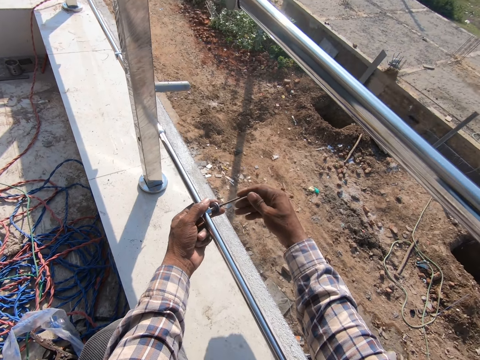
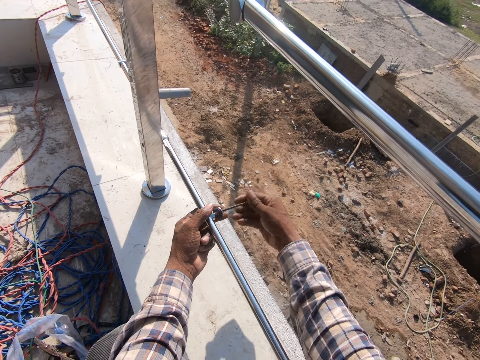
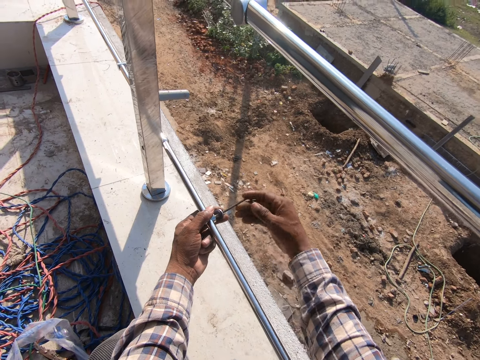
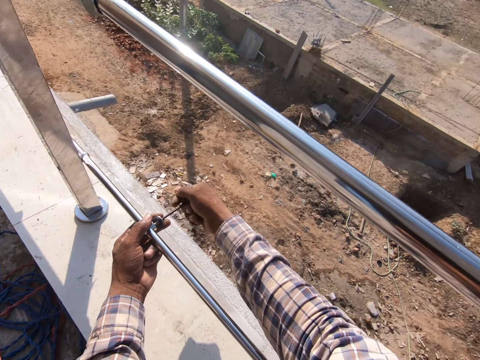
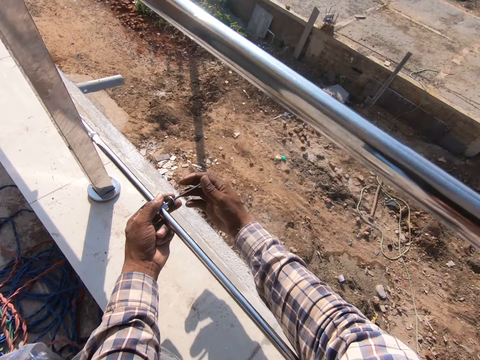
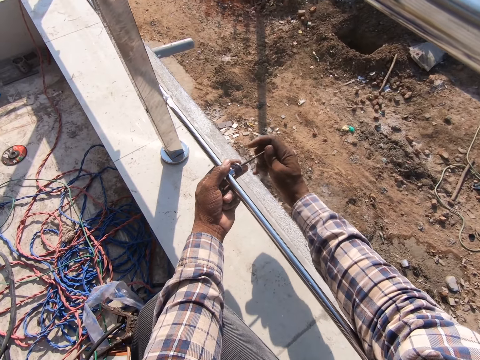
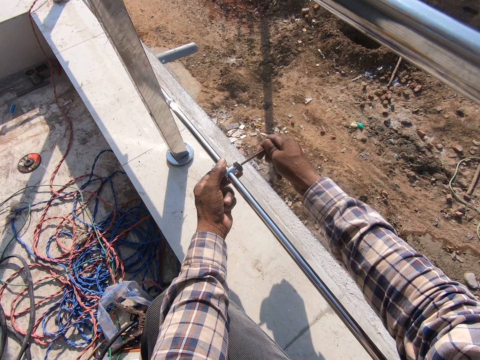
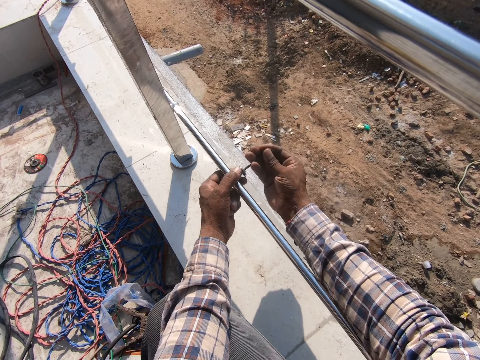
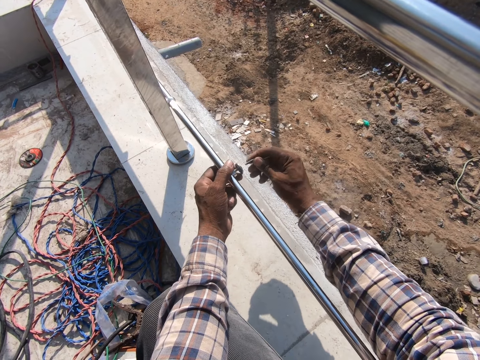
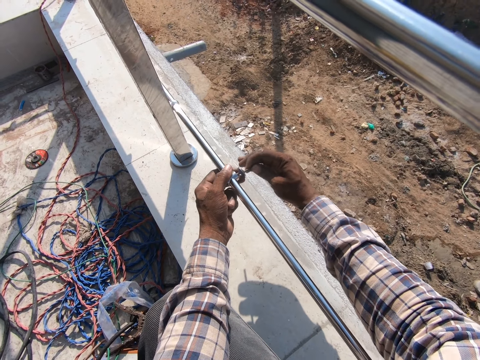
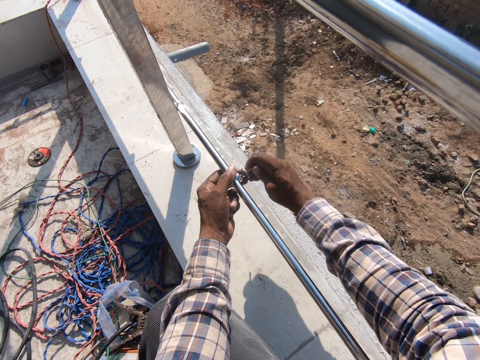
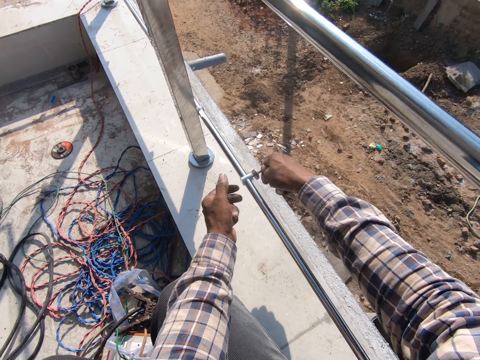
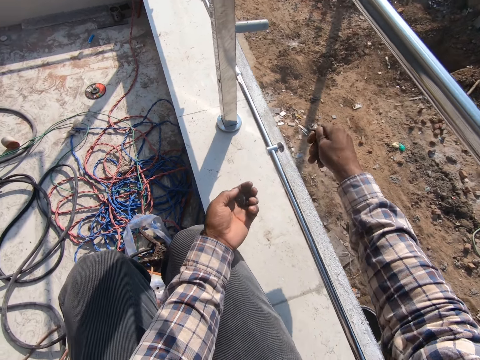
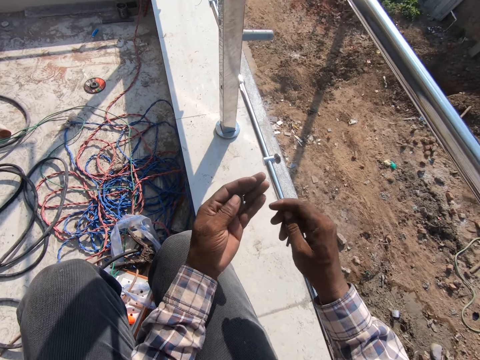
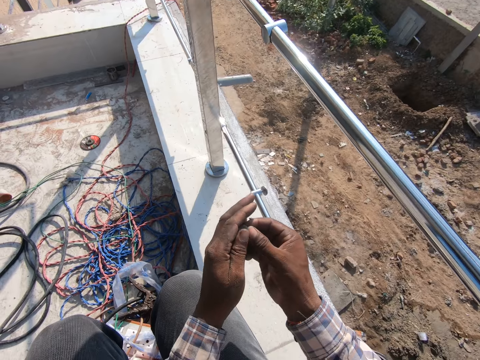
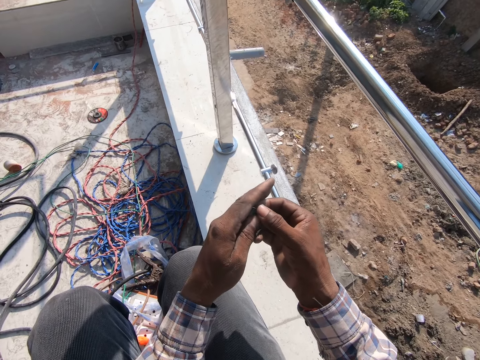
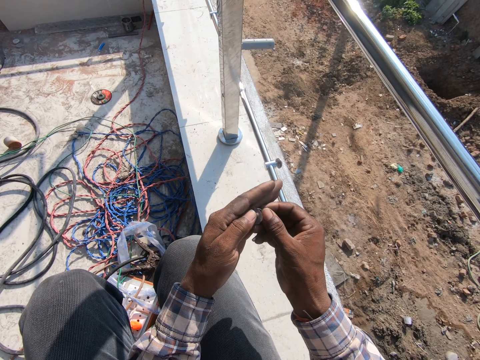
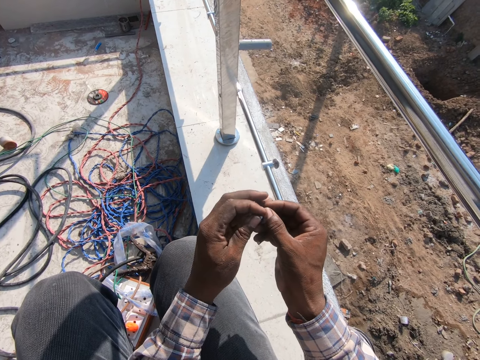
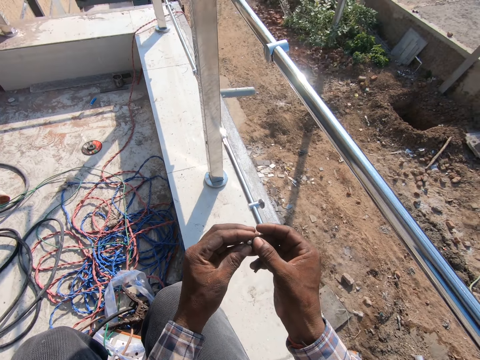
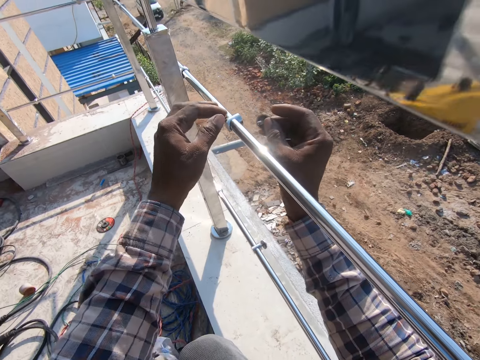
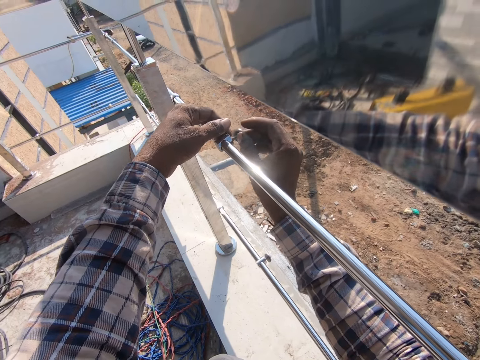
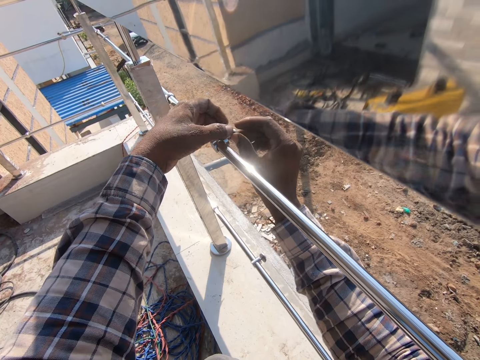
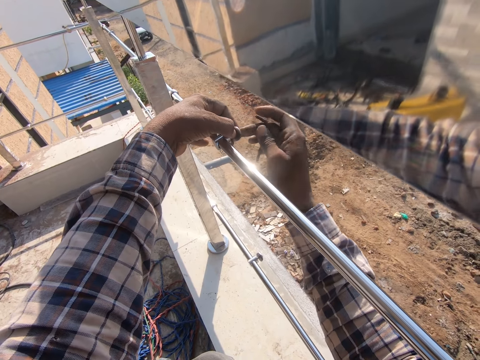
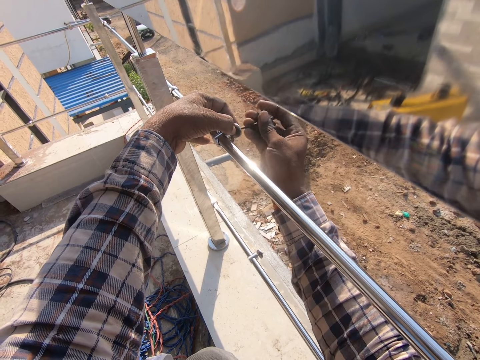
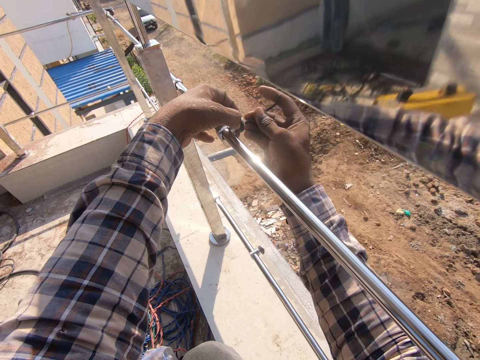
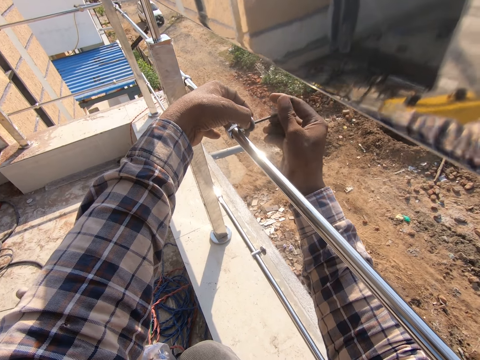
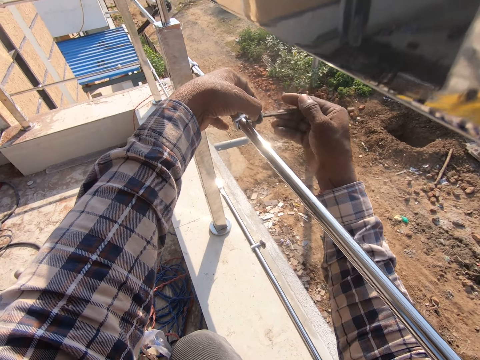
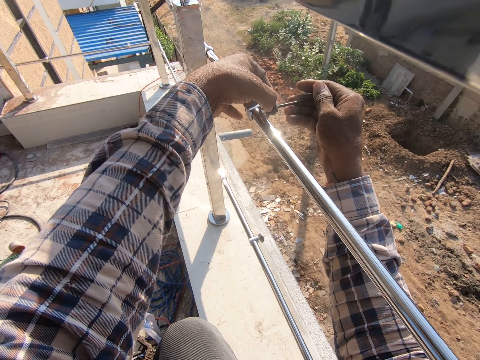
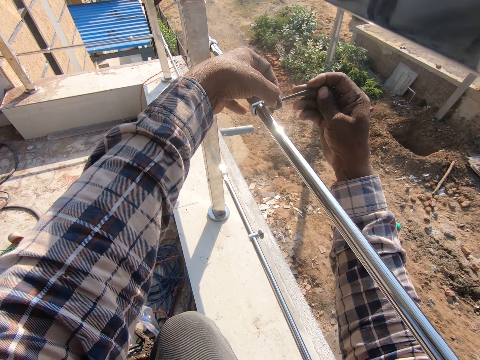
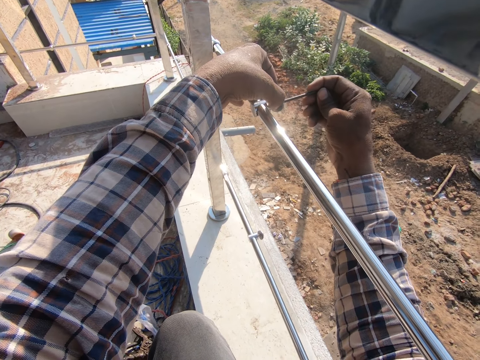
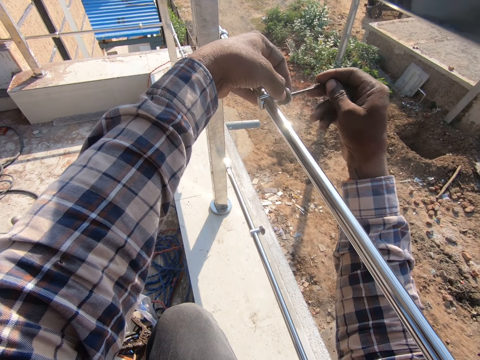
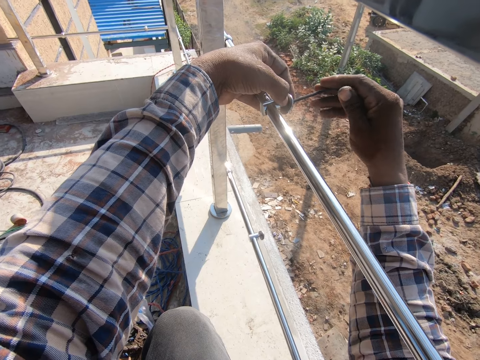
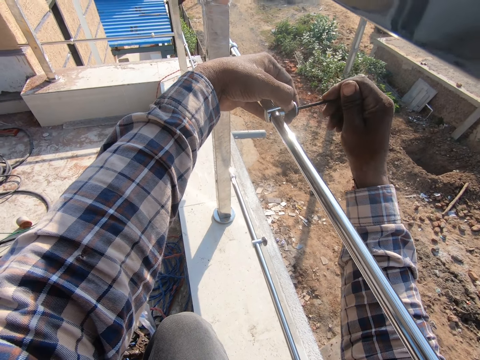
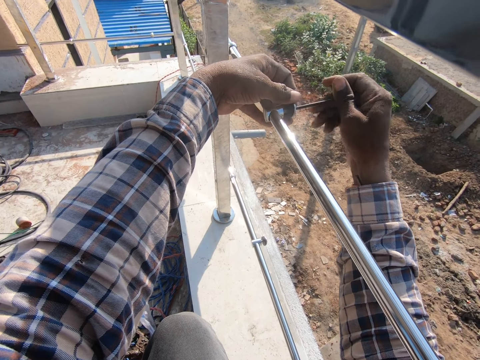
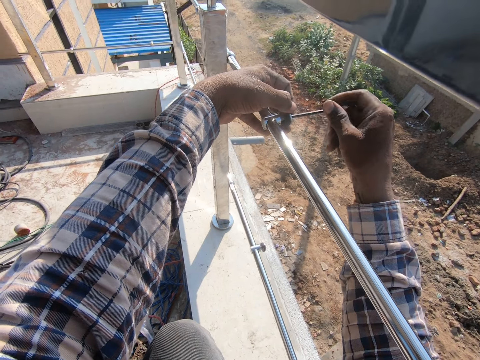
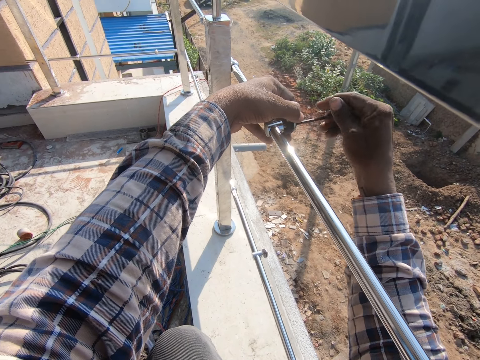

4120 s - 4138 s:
The camera wearer picks up a screw or nuts from the left hand. They put the screw to the steel. They tighten the nut using a hex key.

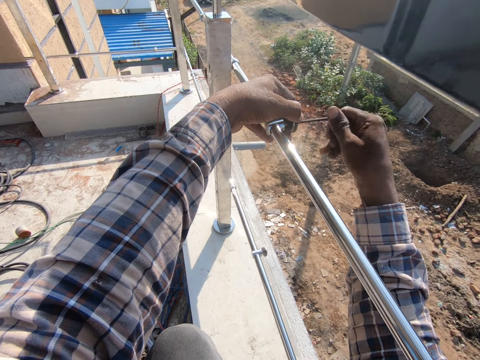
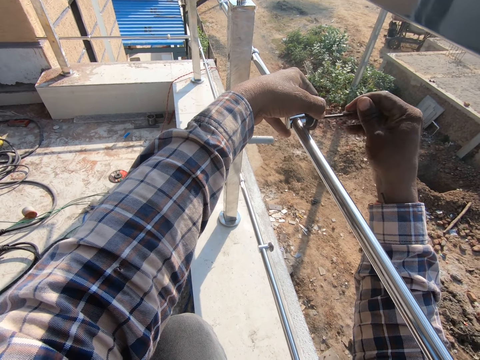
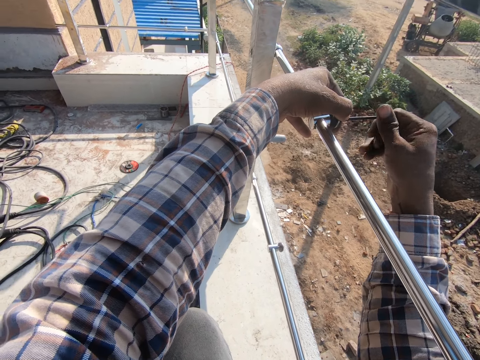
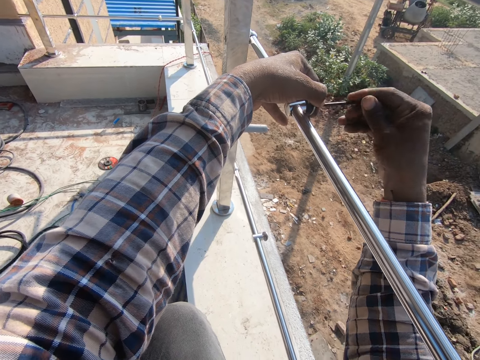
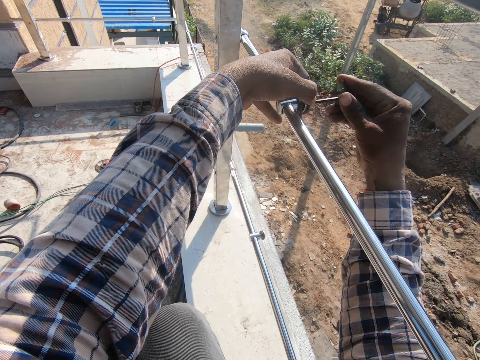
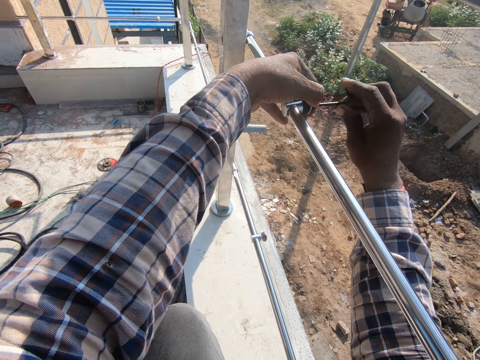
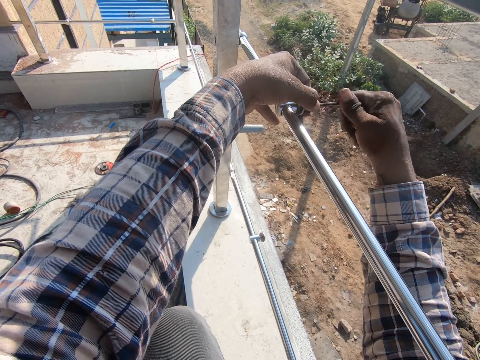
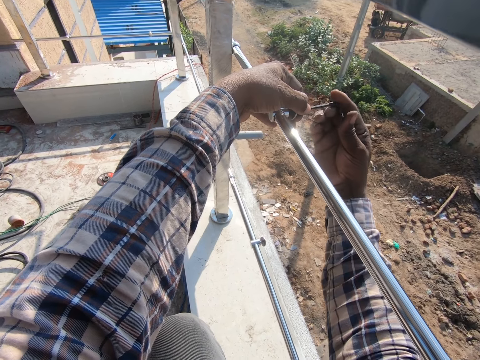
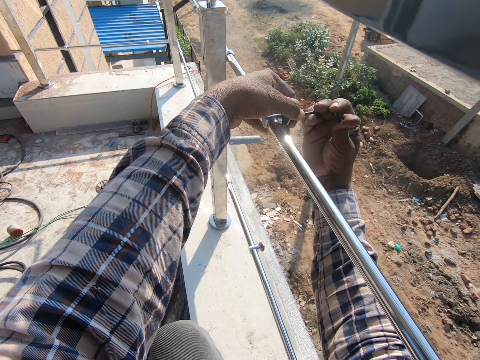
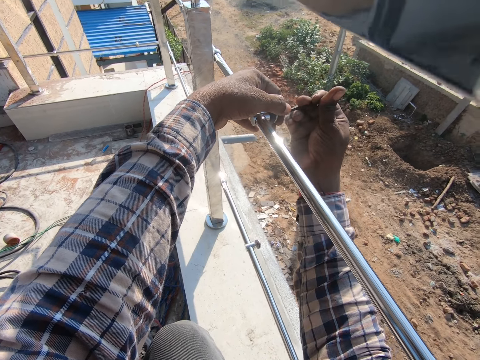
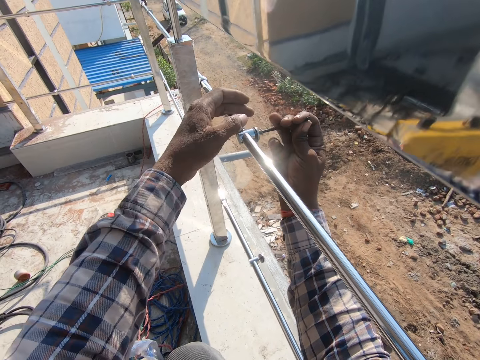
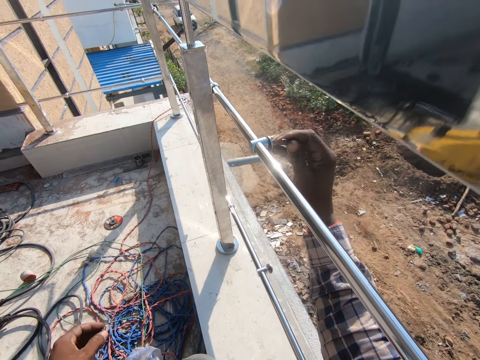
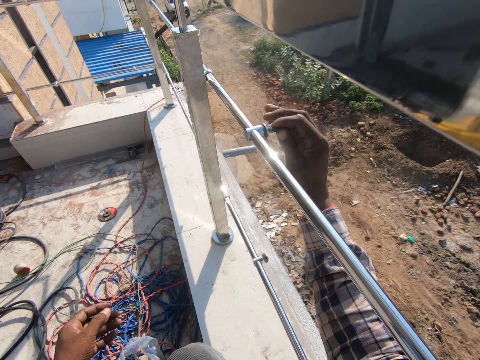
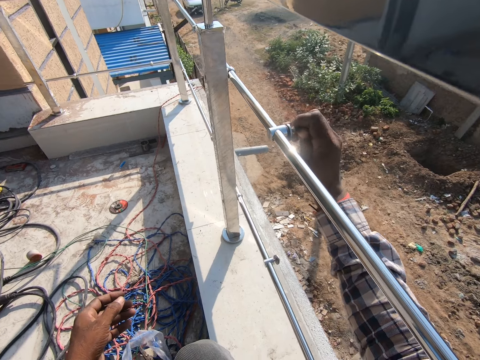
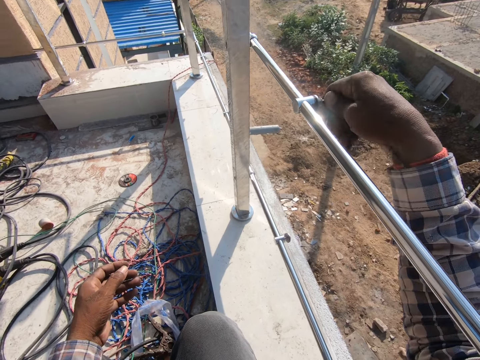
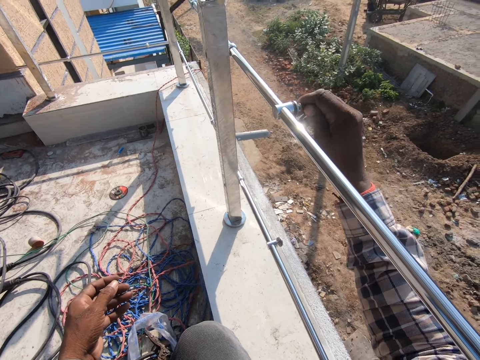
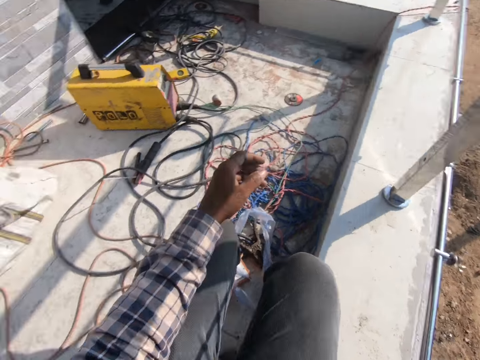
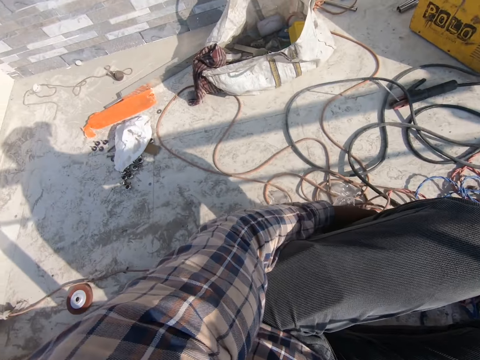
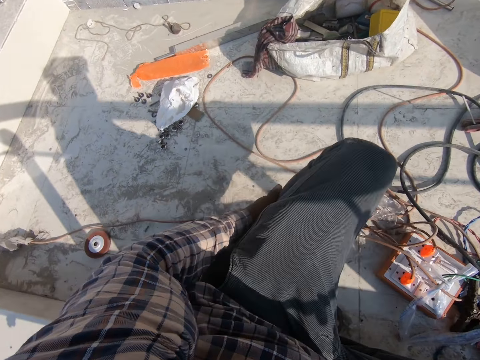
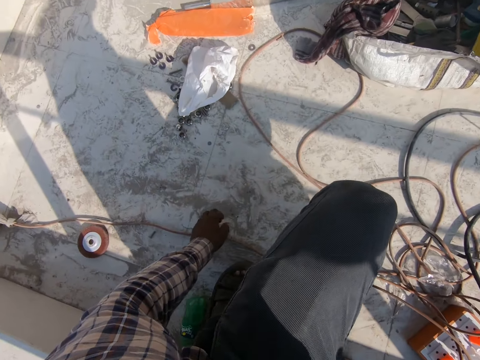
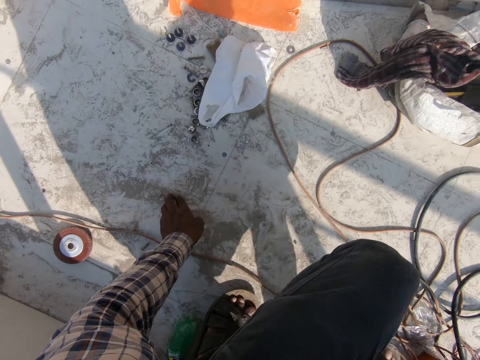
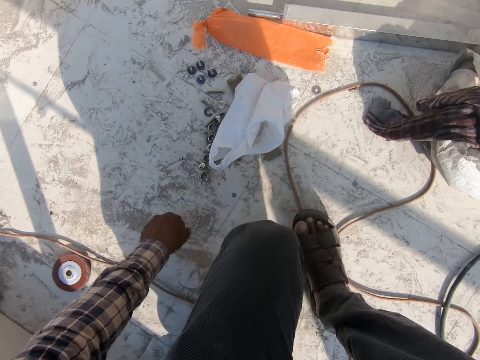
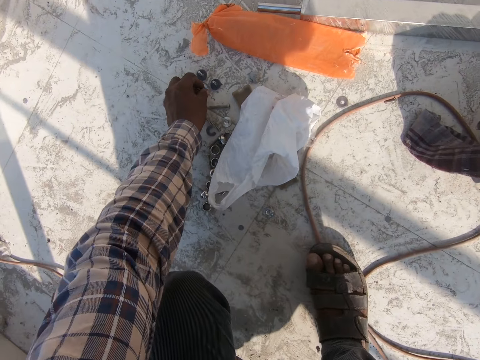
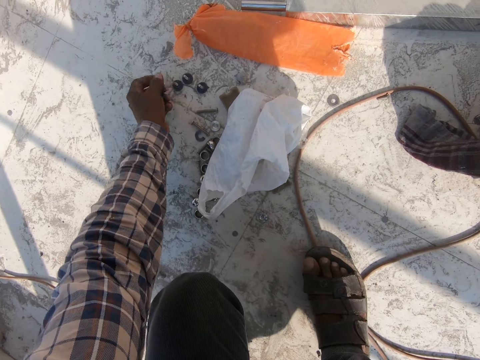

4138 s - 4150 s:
The camera wearer moves. They pick up the screws.
